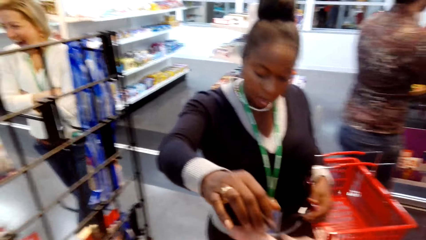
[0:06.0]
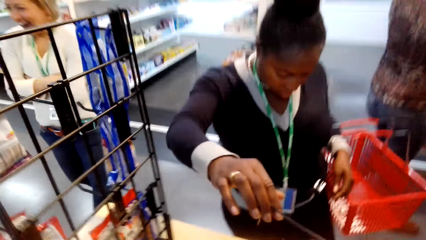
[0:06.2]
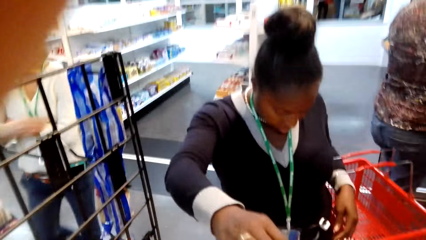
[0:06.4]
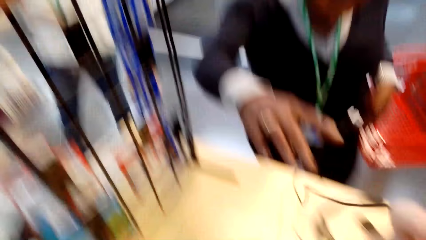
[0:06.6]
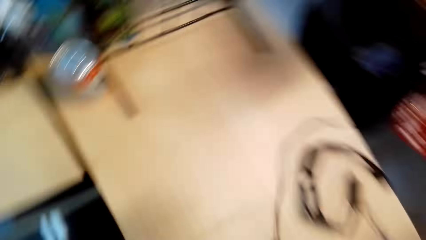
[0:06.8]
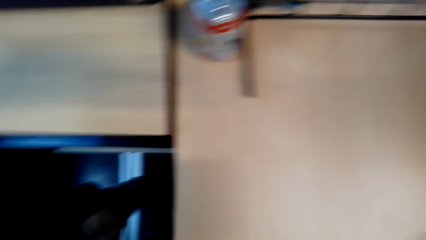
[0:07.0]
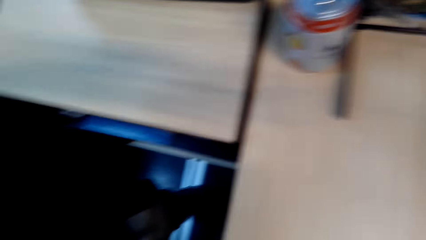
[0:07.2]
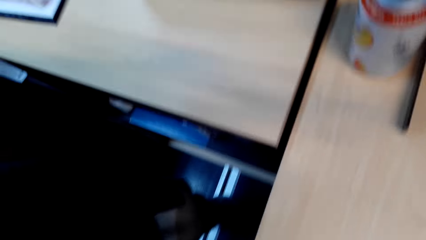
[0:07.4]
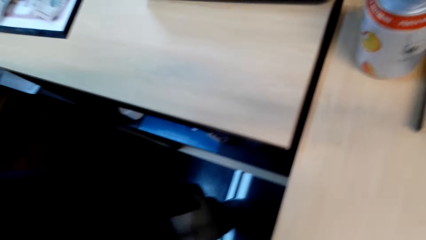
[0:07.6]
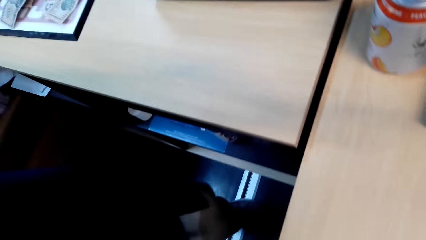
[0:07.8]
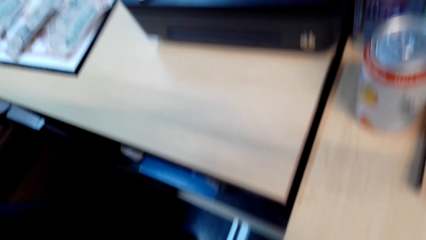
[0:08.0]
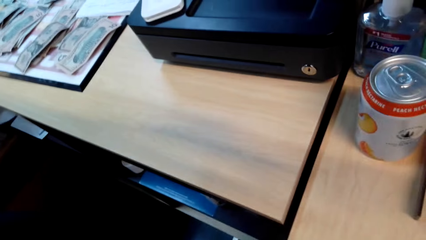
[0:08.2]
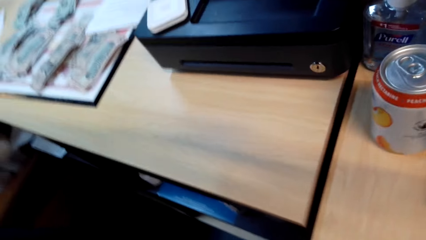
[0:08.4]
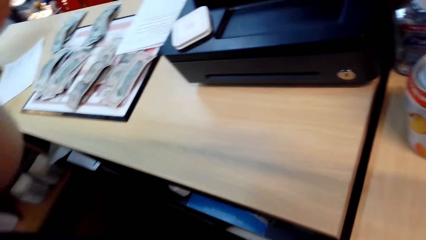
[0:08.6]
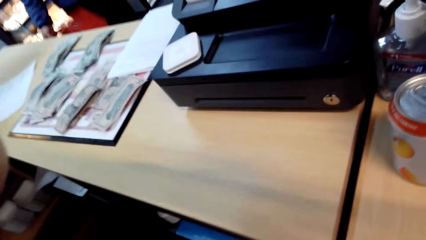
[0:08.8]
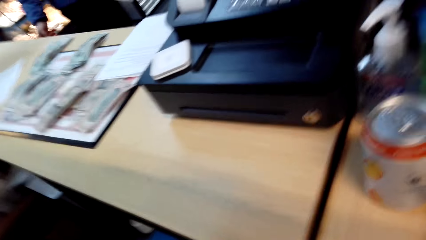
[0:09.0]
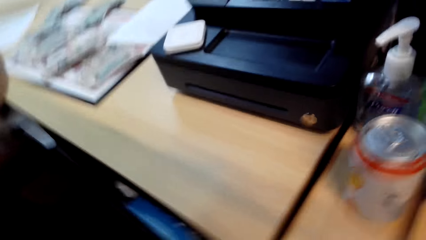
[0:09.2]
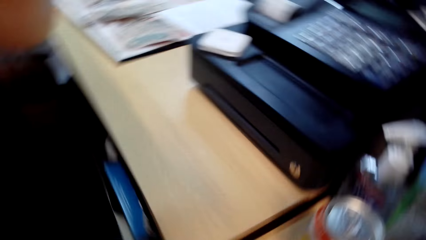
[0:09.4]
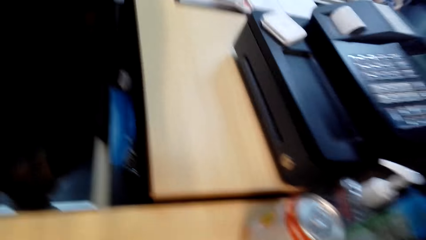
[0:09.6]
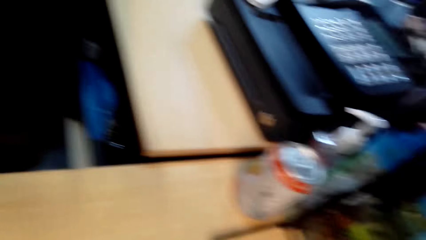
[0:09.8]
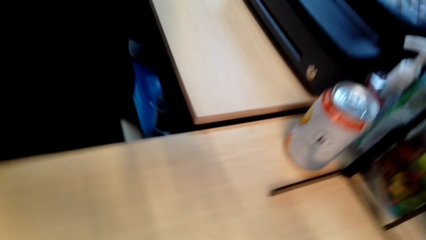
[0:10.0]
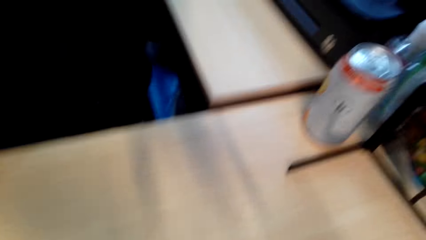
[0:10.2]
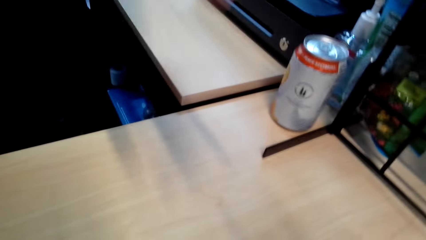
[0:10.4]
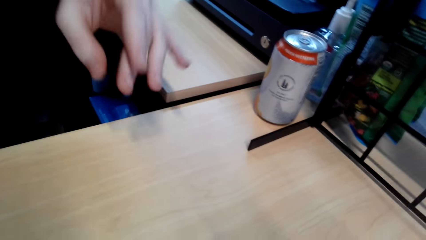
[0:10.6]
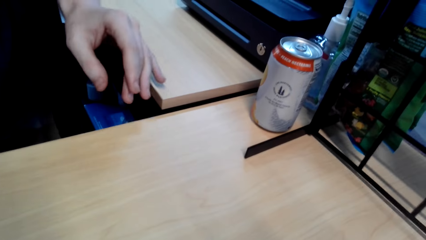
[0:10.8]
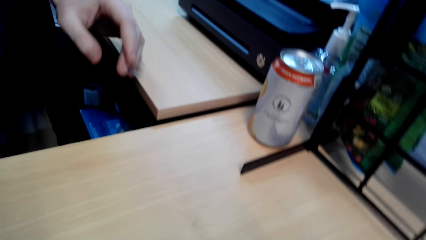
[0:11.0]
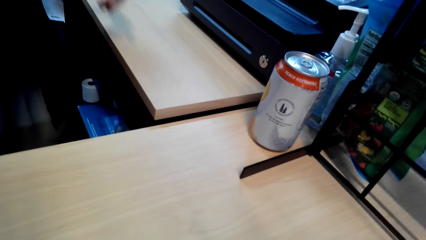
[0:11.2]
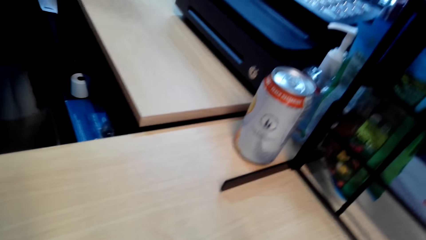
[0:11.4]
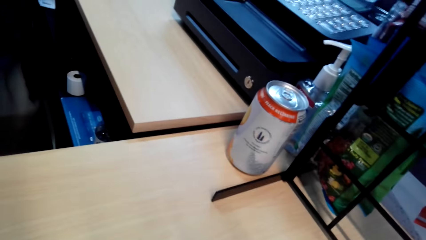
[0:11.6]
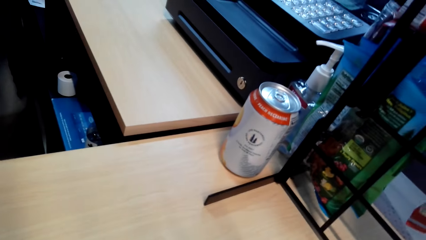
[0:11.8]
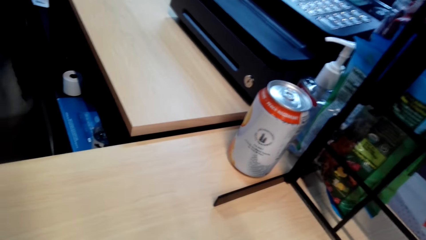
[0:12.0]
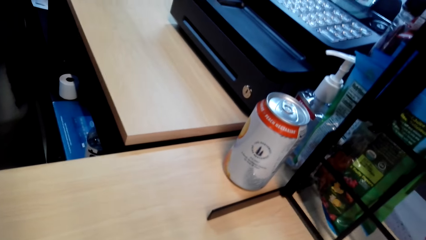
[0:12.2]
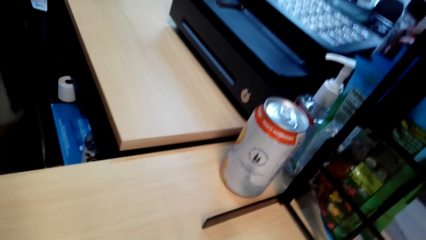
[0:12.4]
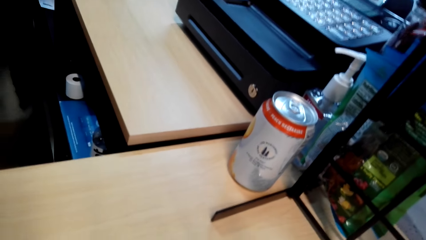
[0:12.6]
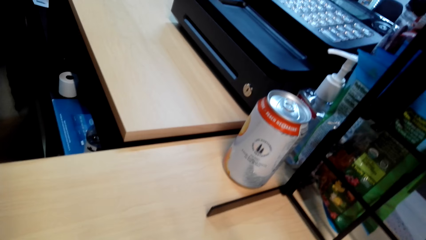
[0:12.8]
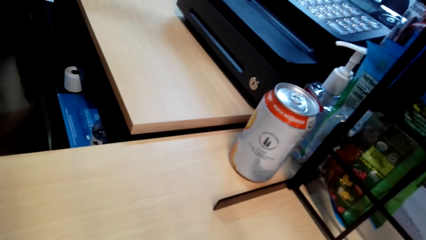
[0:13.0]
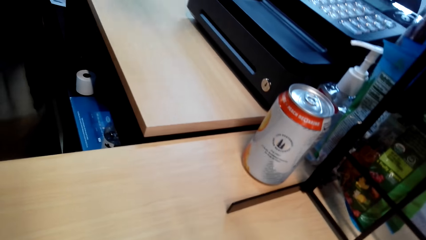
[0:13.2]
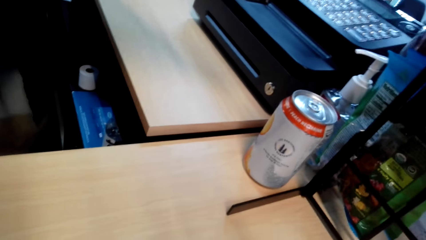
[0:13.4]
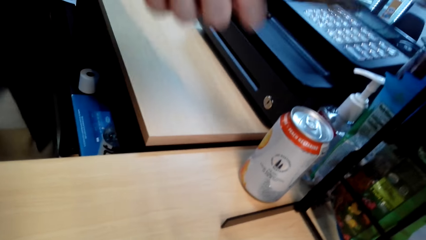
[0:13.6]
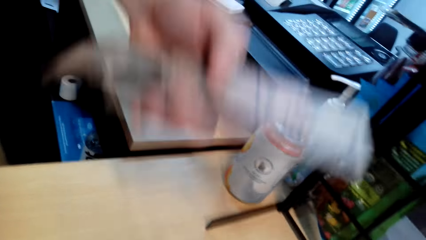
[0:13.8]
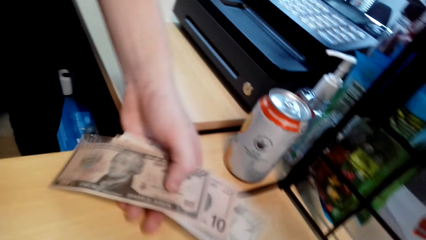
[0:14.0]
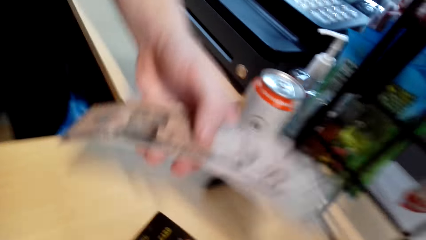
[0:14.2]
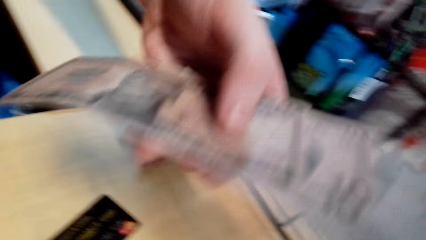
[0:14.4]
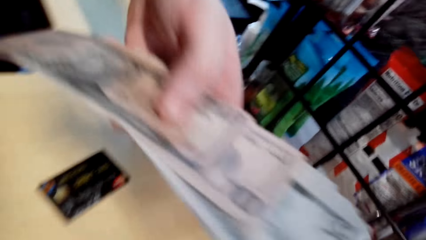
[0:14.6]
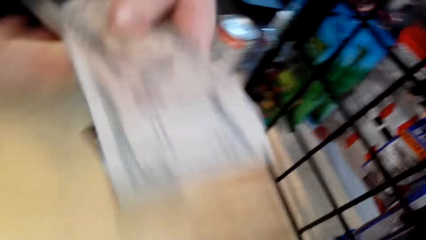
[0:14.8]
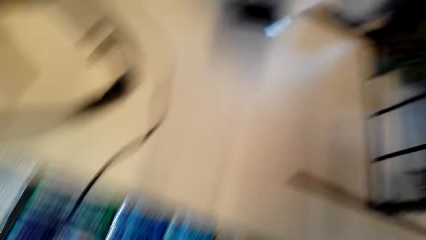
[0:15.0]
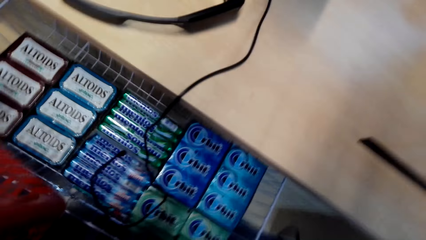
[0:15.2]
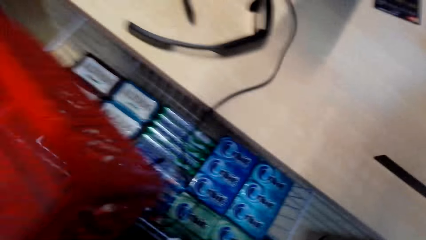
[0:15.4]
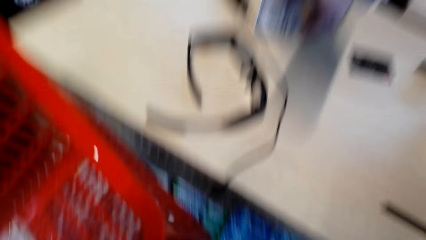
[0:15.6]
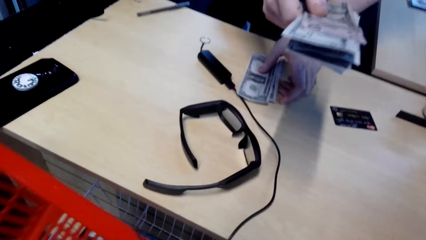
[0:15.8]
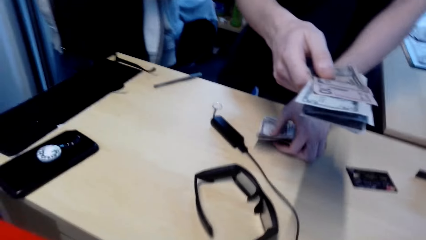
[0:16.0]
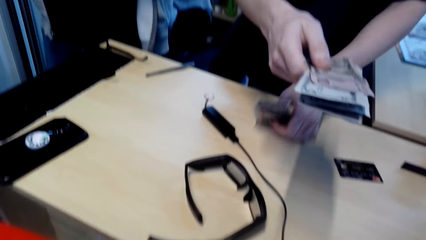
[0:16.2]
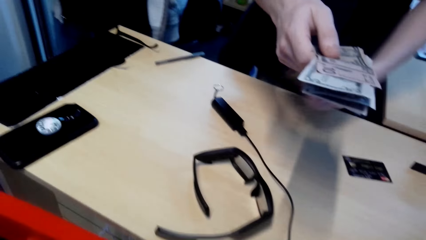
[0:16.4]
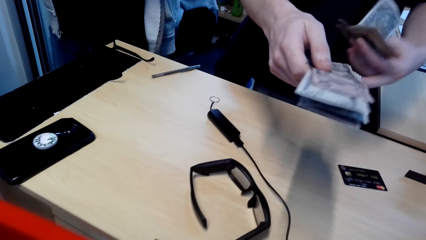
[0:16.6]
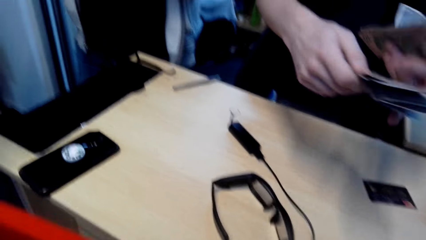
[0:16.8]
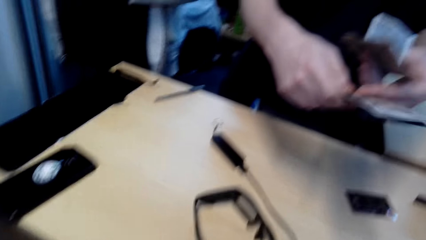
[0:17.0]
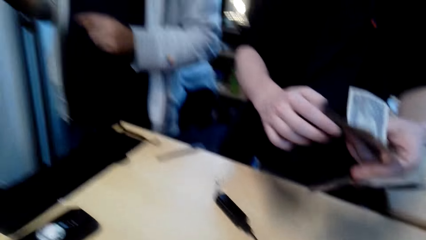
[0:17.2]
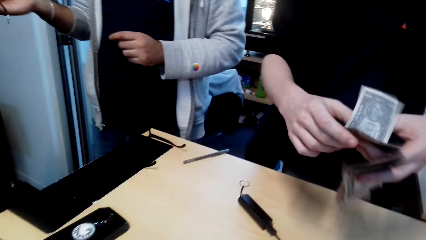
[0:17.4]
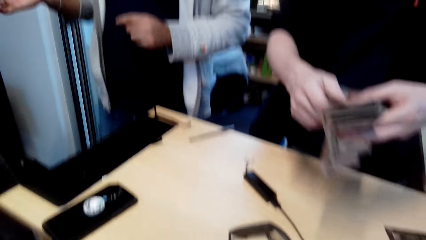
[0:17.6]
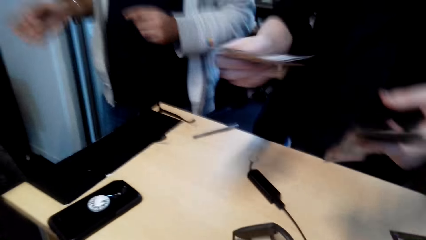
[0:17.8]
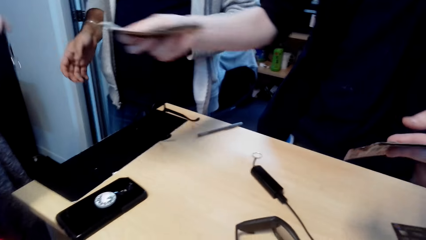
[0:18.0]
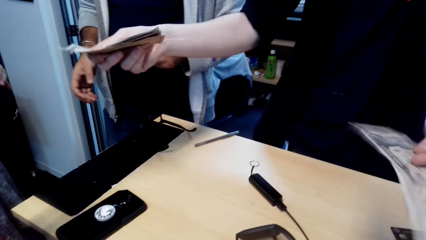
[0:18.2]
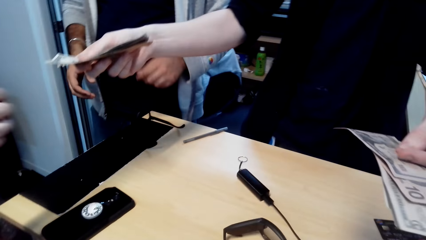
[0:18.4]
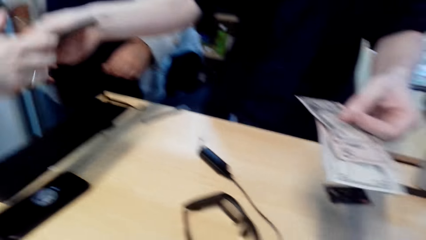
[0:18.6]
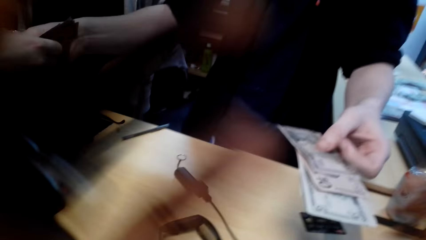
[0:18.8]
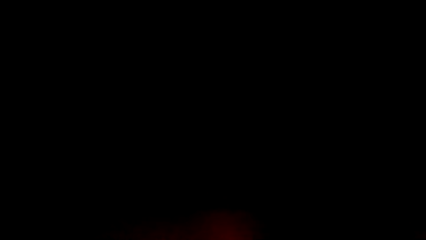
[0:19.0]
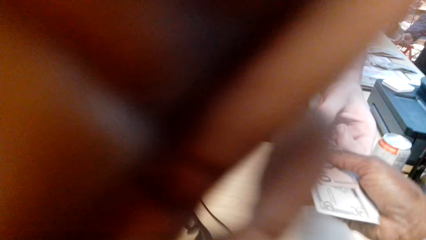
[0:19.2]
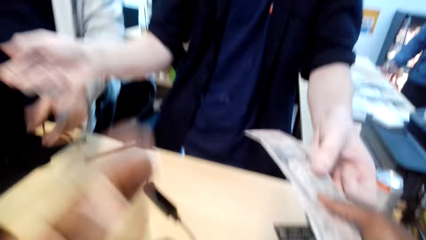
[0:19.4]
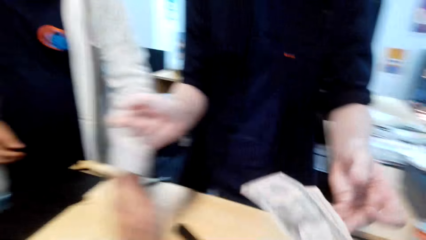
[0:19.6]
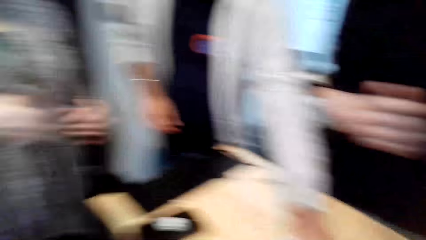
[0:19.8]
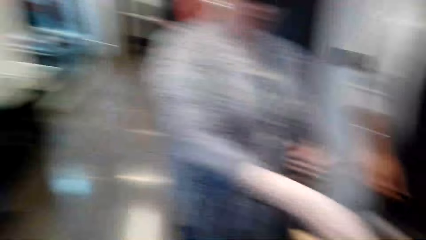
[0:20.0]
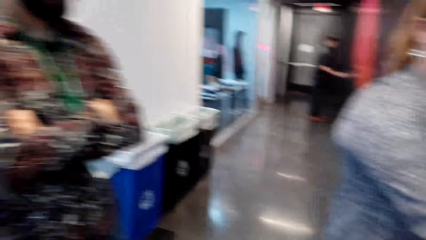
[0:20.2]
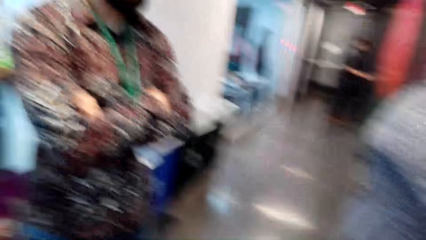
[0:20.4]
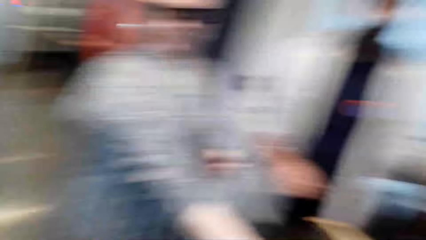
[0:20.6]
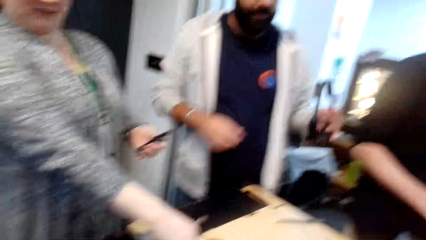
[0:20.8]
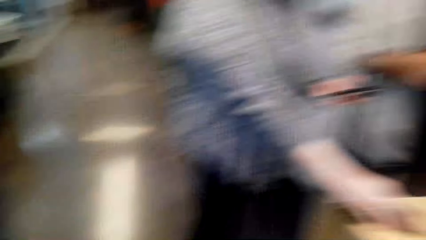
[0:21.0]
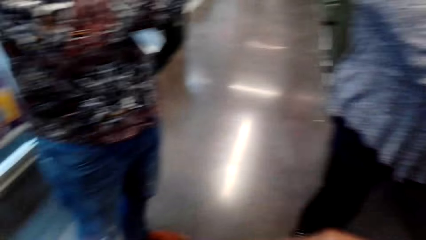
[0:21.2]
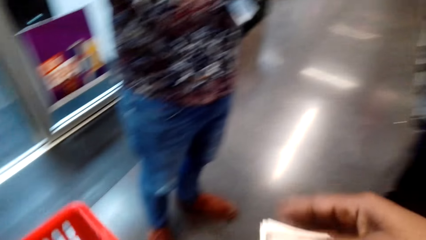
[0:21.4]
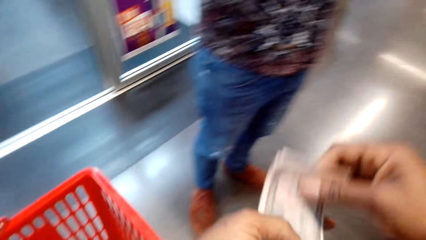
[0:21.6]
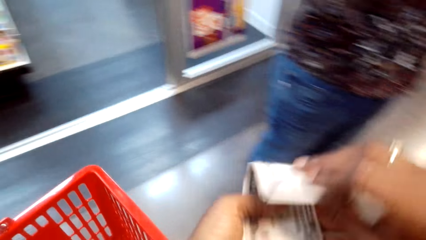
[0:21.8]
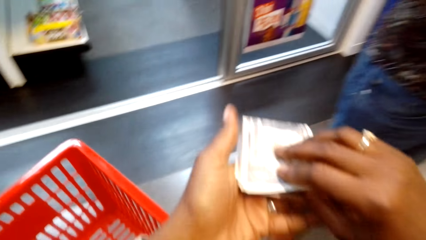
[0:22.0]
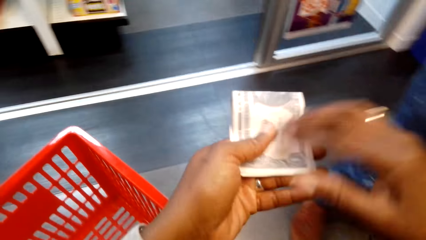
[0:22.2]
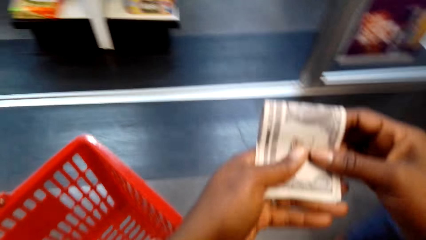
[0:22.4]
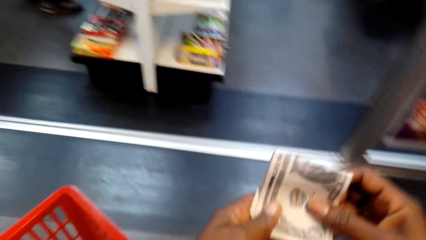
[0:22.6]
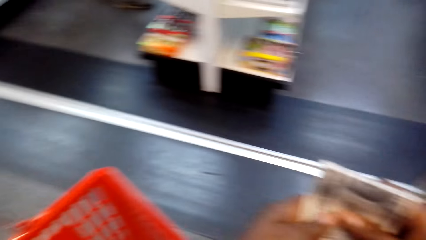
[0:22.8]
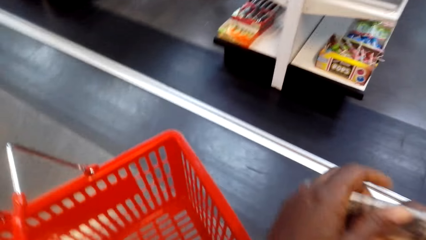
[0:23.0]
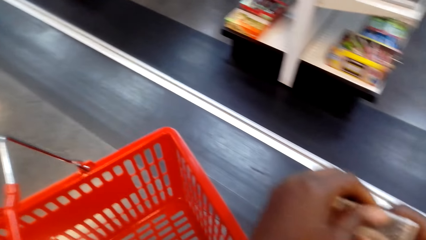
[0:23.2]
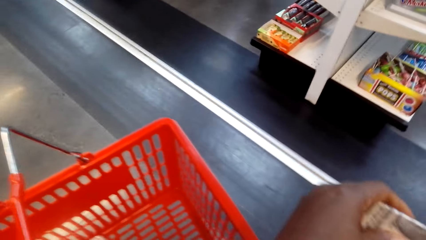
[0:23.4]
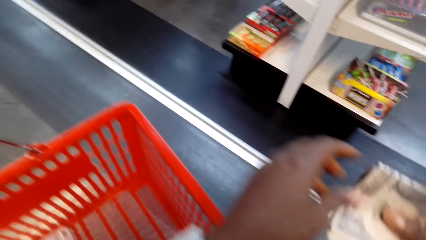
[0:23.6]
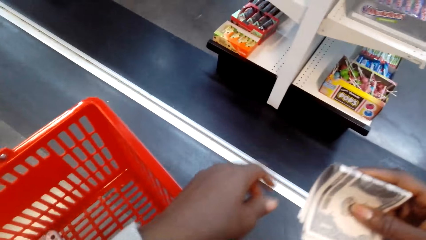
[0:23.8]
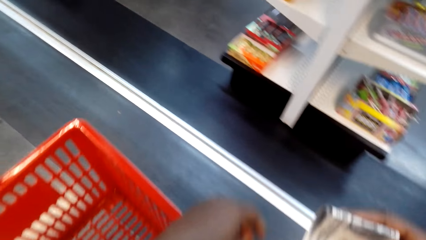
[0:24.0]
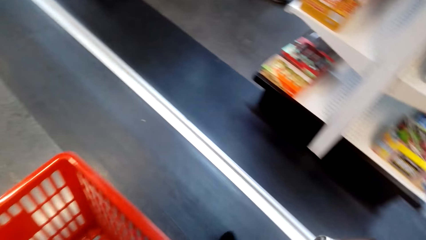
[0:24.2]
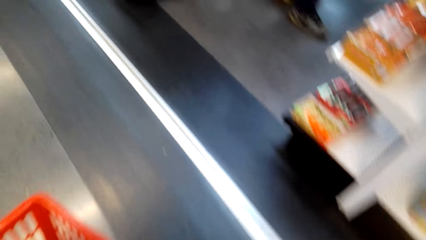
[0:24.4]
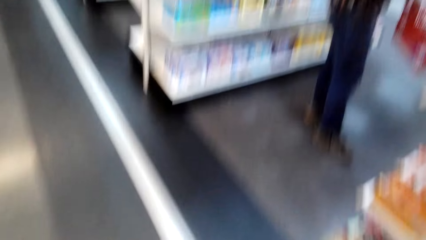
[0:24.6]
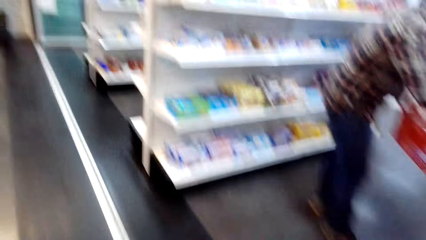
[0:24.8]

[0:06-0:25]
The camera wearer takes a cord from a lady. The lady gives them something. A person gives the camera wearer some cash. The person gives out money again. The camera wearer folds the money.
